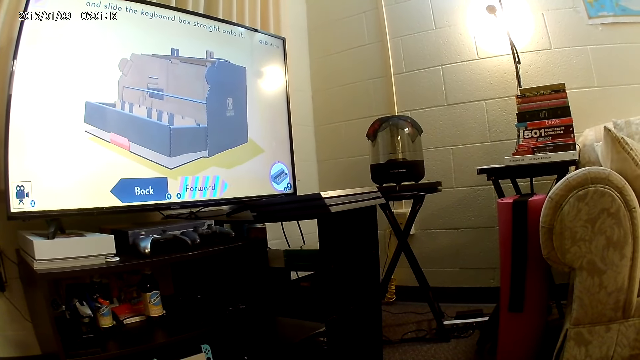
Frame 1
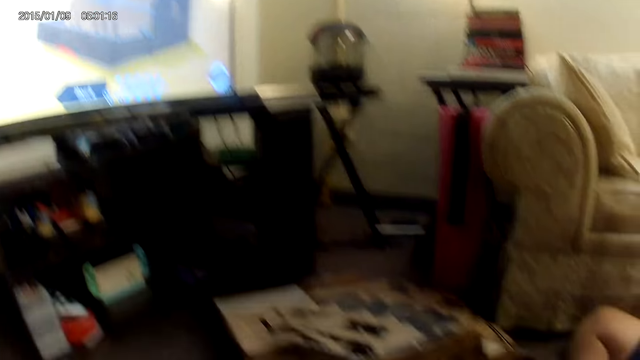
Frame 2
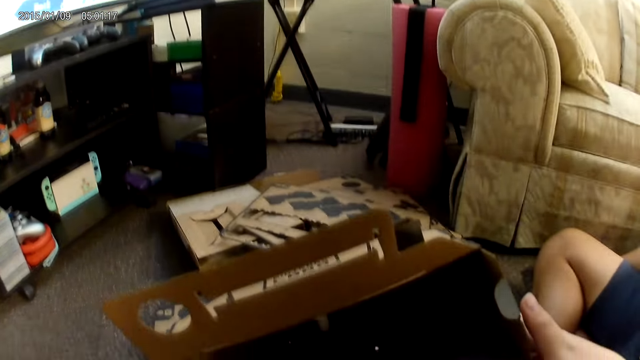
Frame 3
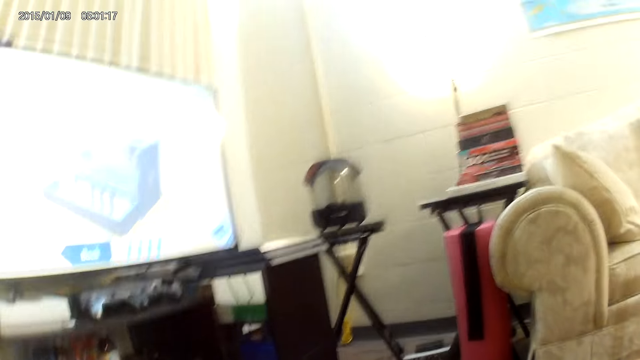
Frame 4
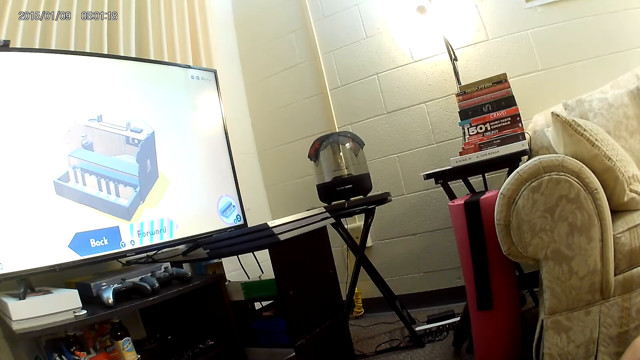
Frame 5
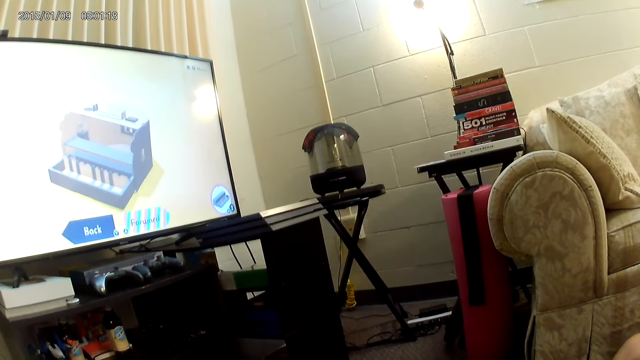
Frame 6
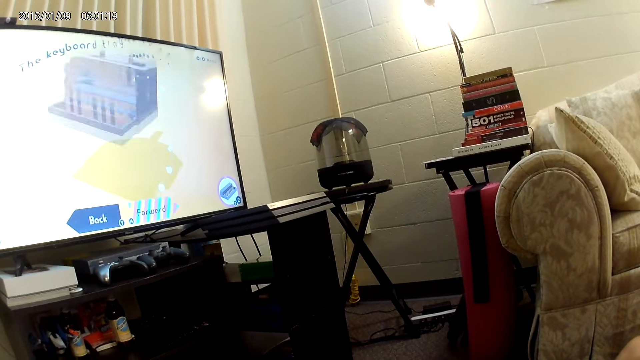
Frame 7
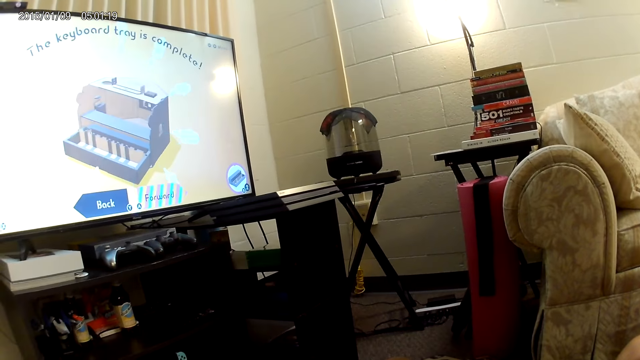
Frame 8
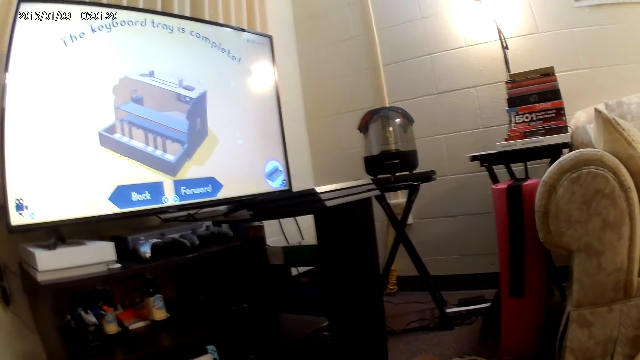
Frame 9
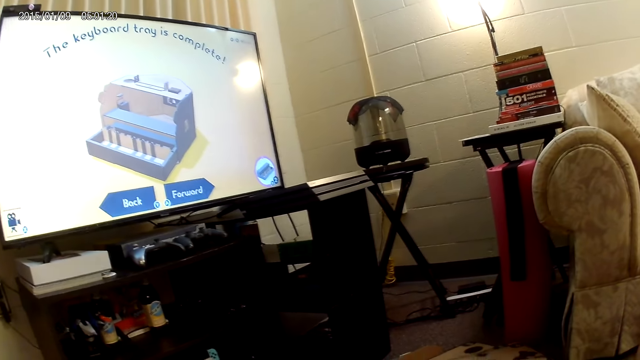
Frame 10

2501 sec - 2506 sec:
The camera wearer watches the television.

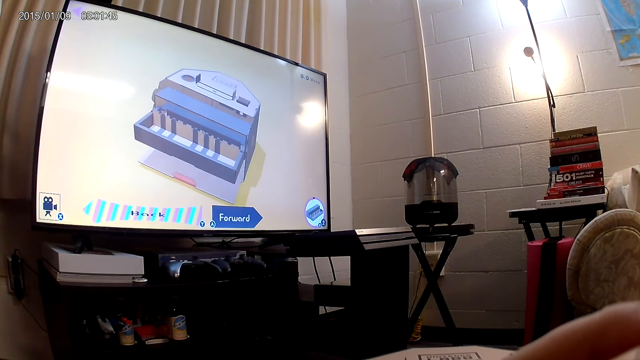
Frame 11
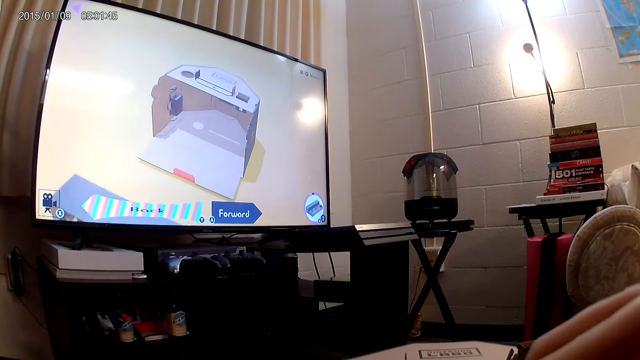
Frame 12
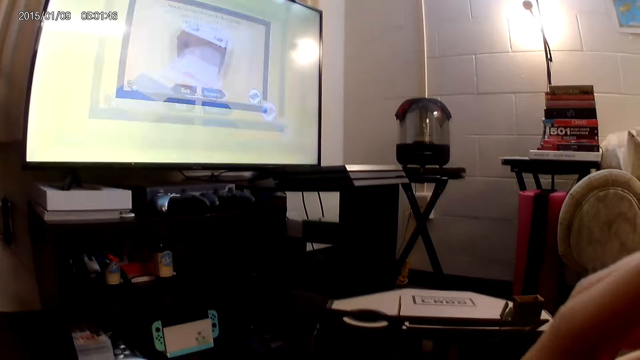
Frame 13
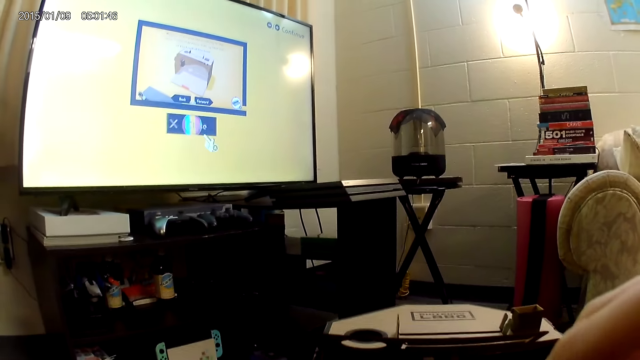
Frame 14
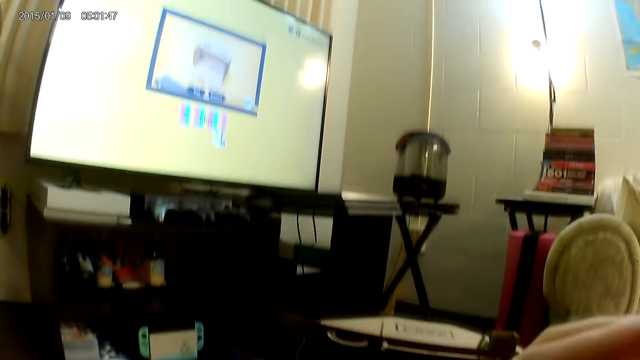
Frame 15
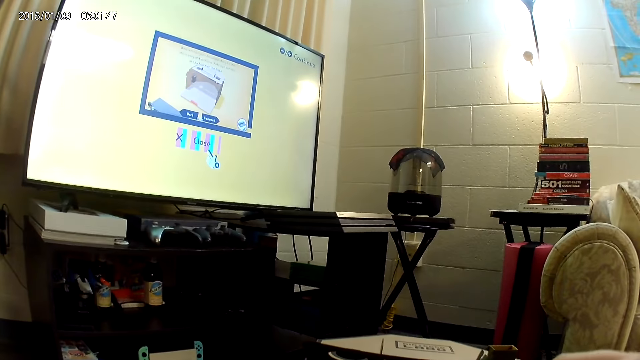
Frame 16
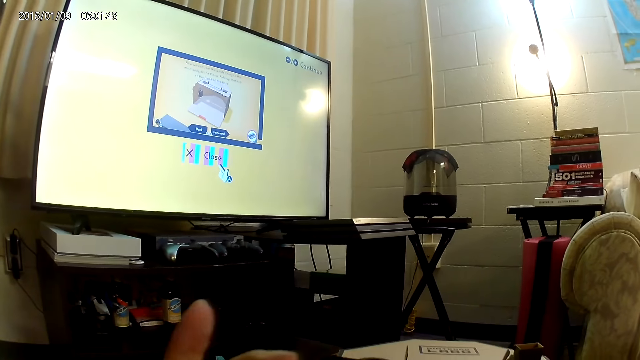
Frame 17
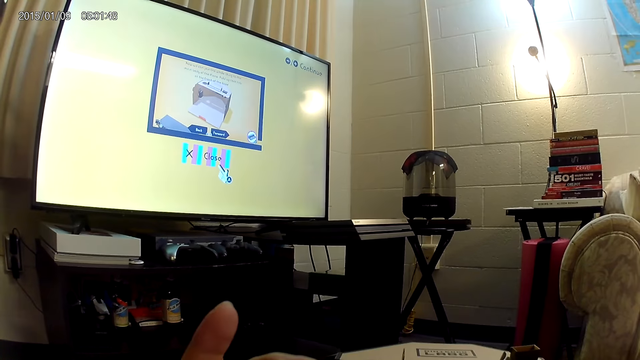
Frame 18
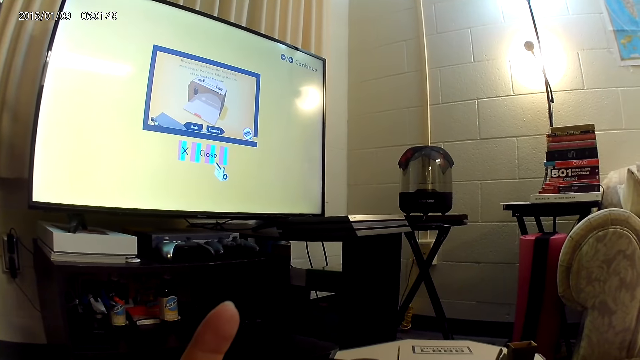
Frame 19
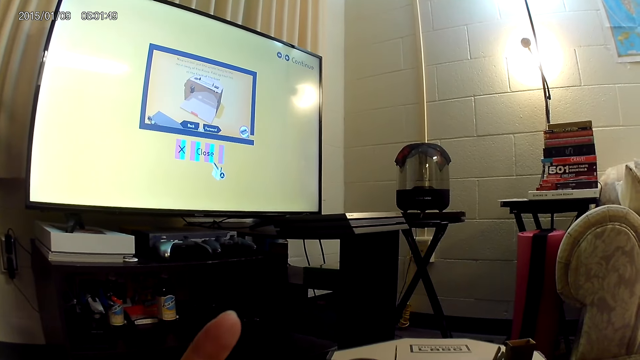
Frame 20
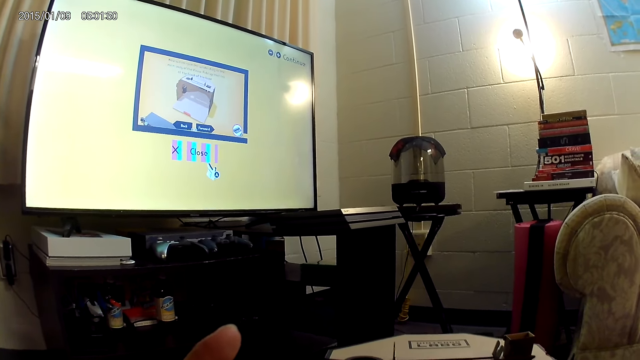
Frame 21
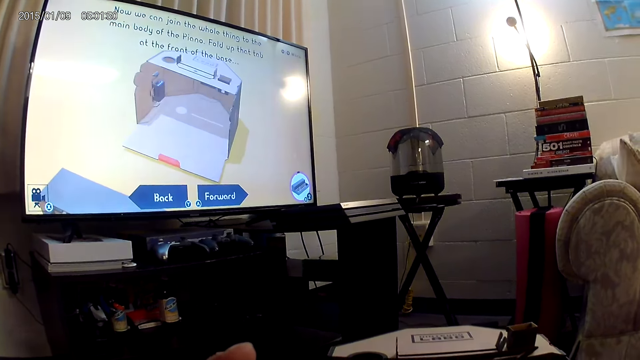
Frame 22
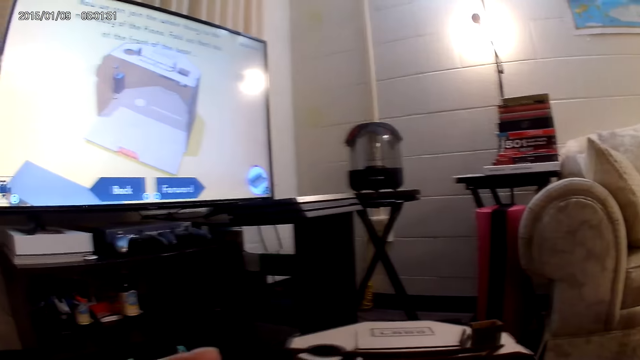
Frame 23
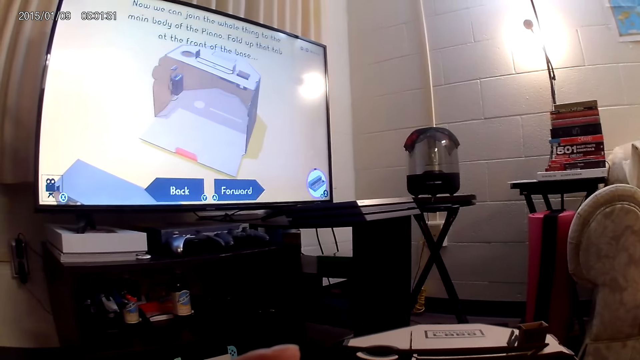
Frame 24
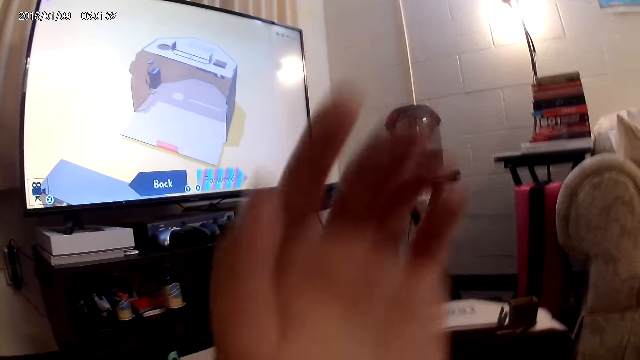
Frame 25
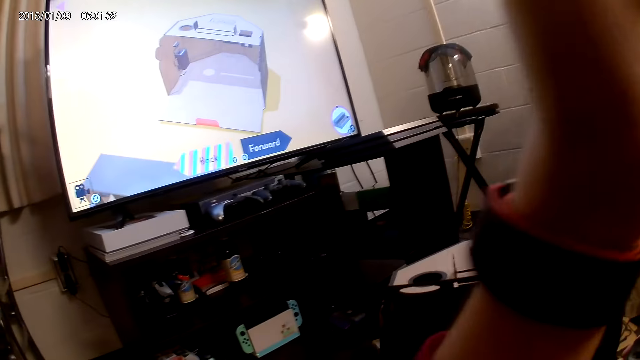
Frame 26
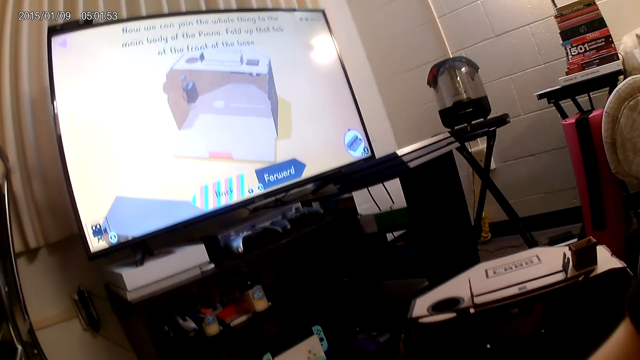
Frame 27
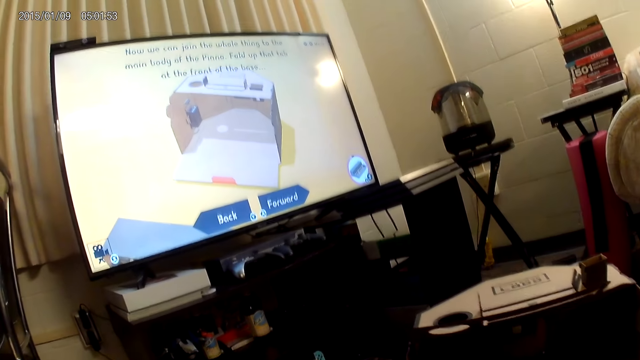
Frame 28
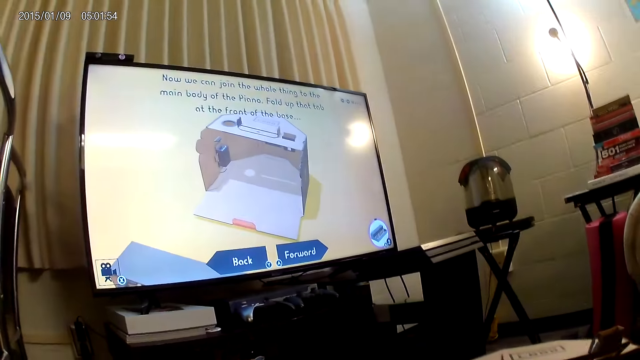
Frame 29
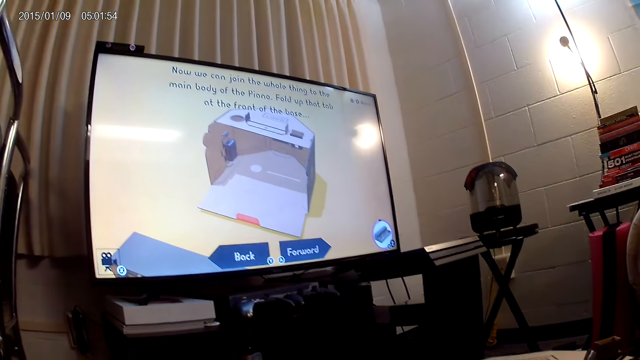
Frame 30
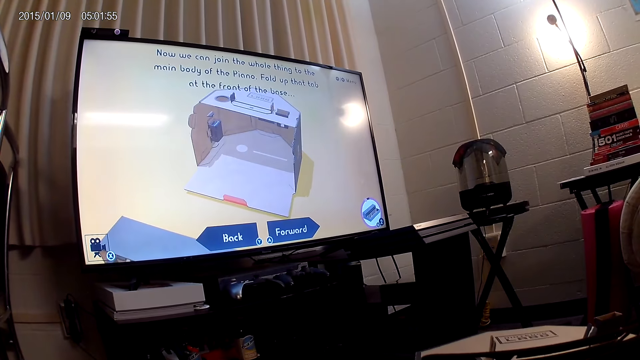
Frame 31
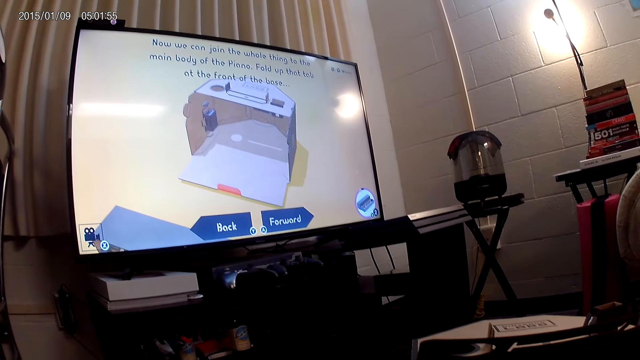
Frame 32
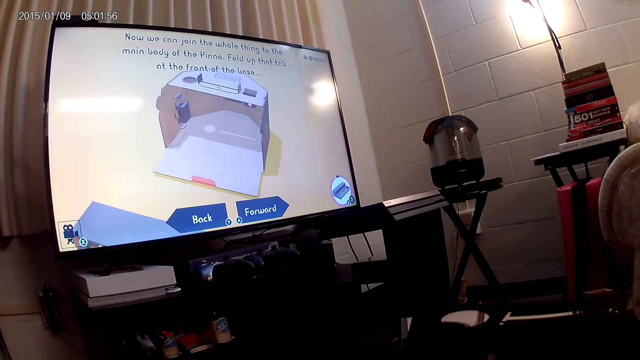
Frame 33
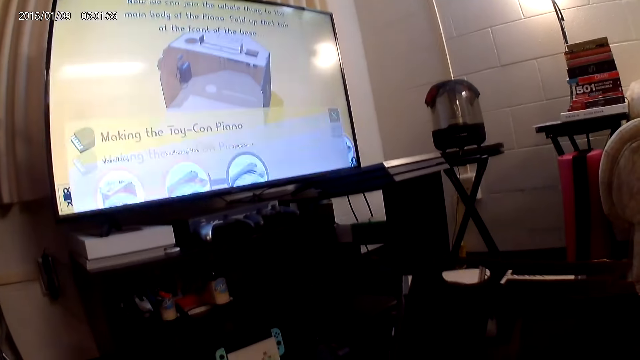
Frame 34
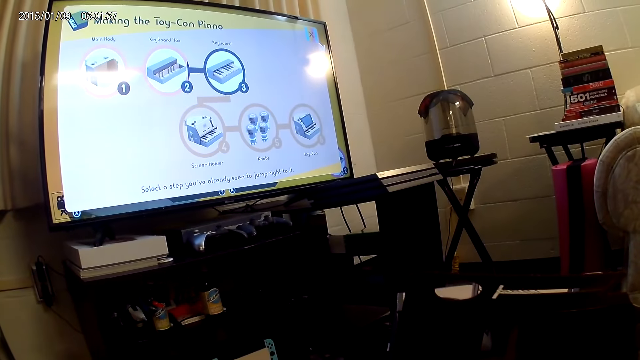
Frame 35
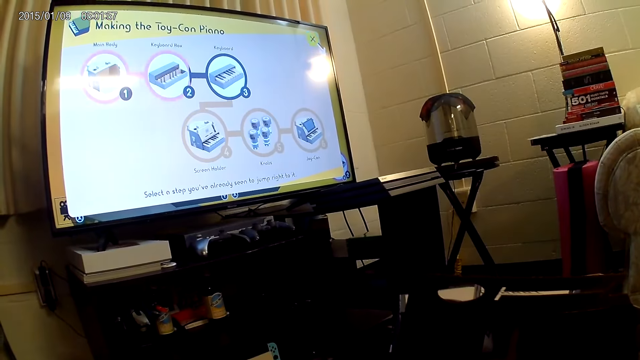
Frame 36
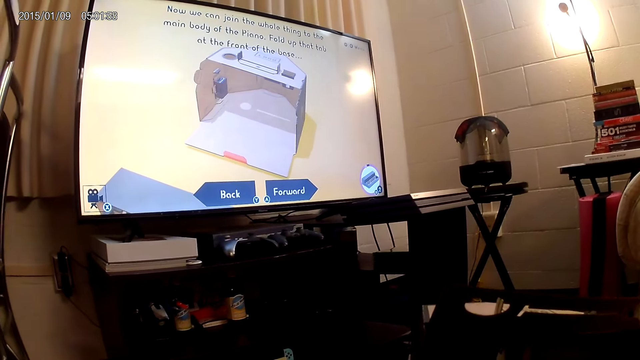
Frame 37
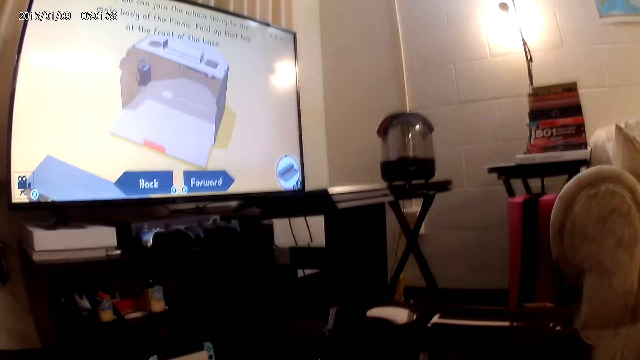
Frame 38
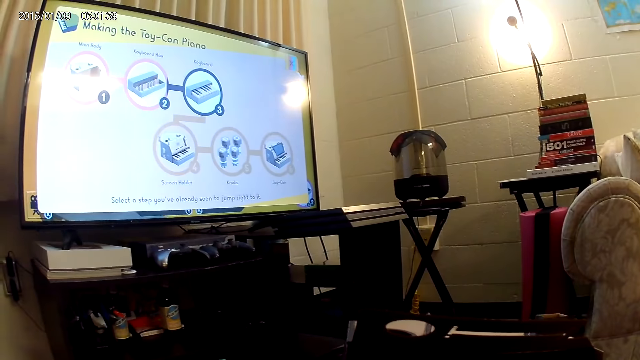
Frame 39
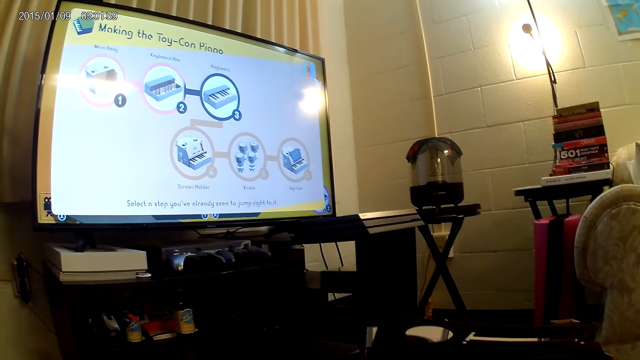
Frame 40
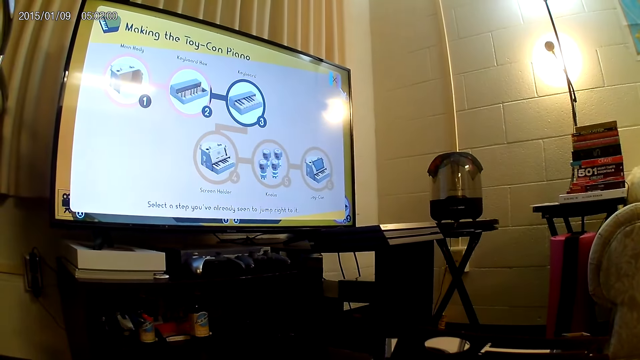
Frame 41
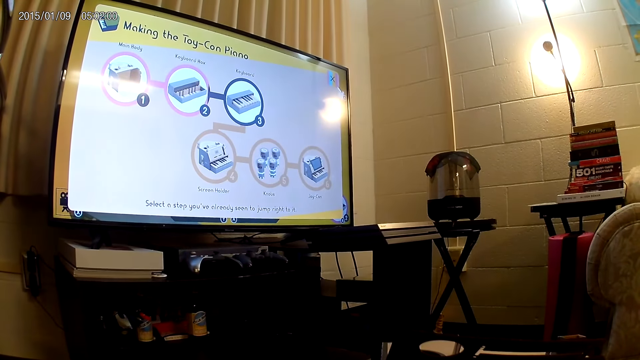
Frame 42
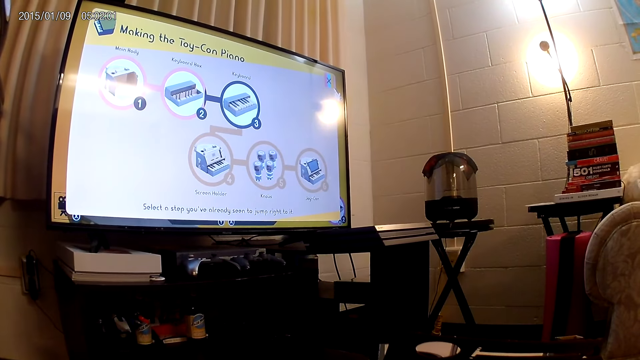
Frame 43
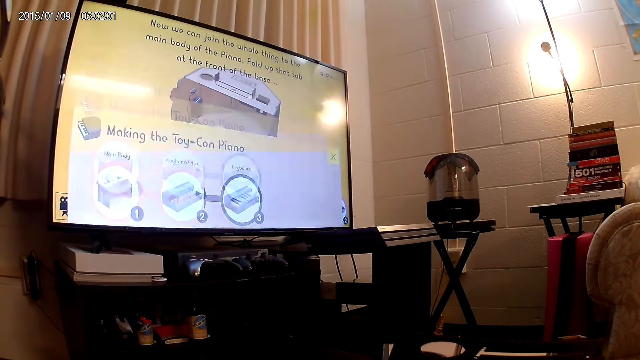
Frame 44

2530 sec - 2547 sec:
The camera wearer touches her face with her right hand. She adjusts the camera on her head with her right hand.
